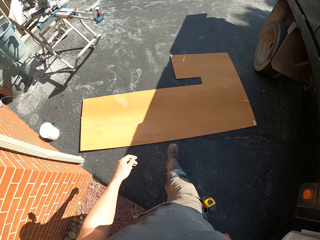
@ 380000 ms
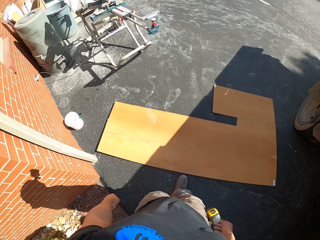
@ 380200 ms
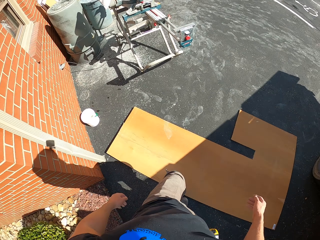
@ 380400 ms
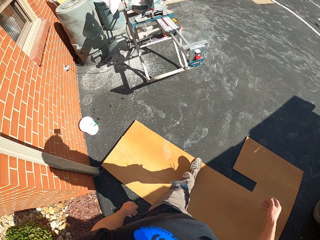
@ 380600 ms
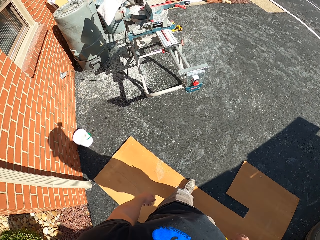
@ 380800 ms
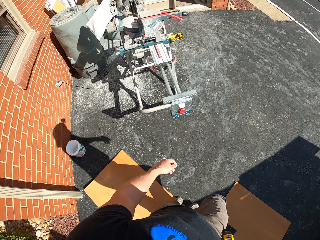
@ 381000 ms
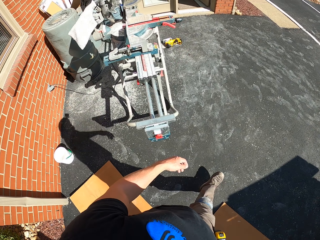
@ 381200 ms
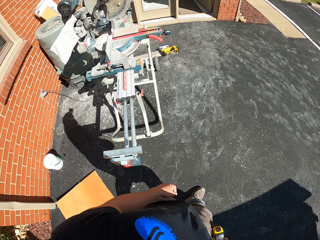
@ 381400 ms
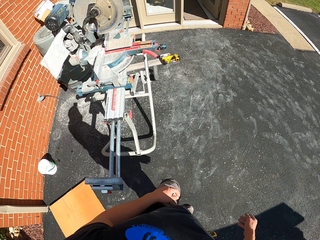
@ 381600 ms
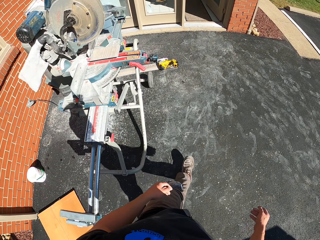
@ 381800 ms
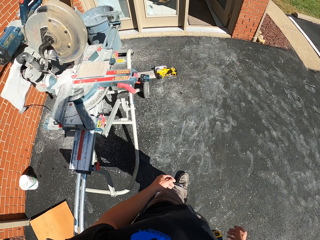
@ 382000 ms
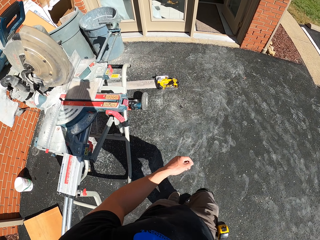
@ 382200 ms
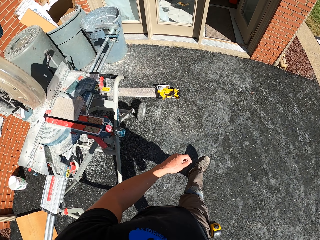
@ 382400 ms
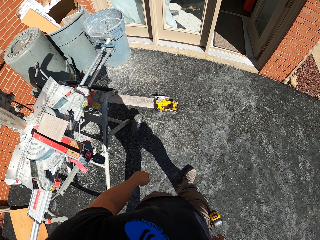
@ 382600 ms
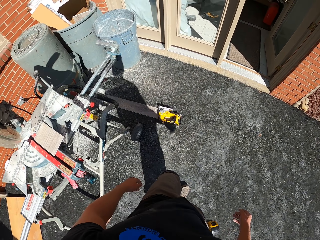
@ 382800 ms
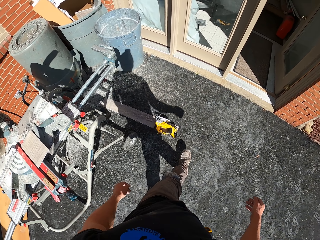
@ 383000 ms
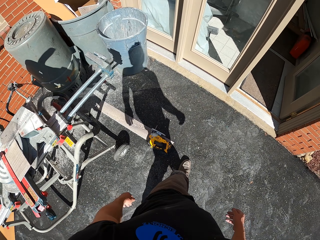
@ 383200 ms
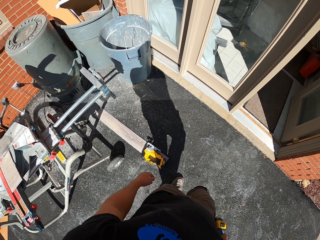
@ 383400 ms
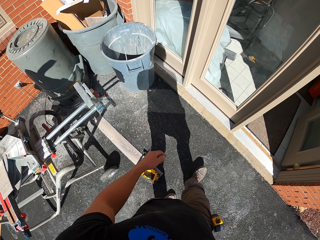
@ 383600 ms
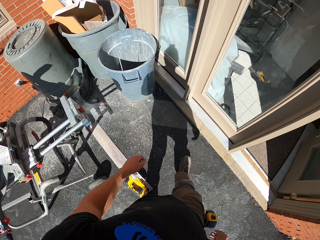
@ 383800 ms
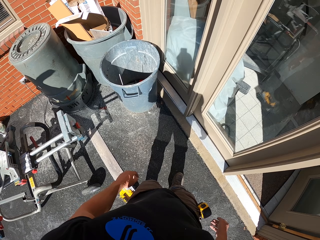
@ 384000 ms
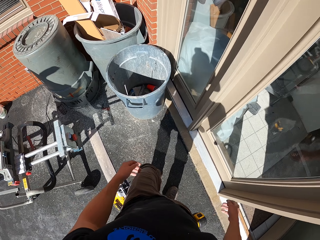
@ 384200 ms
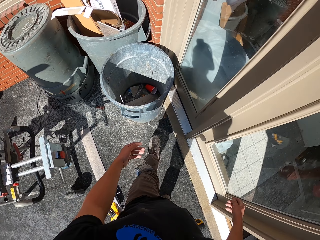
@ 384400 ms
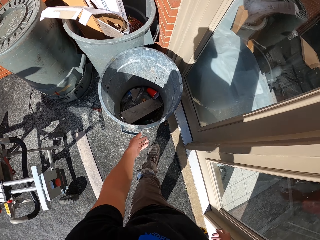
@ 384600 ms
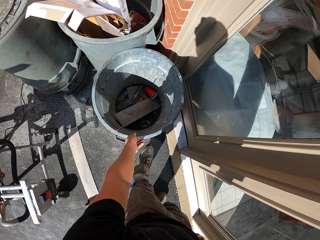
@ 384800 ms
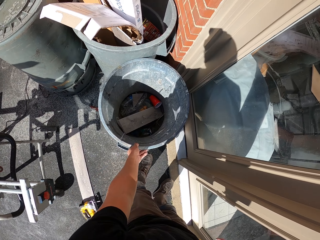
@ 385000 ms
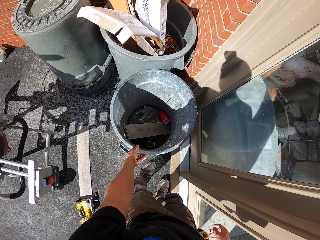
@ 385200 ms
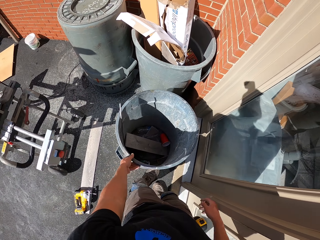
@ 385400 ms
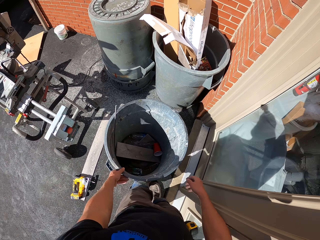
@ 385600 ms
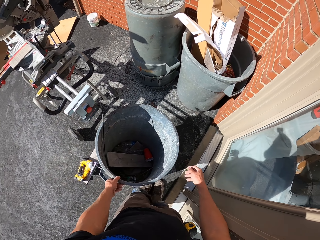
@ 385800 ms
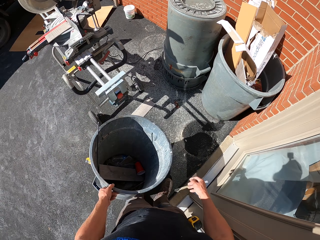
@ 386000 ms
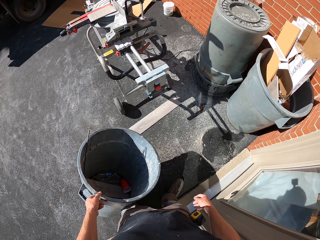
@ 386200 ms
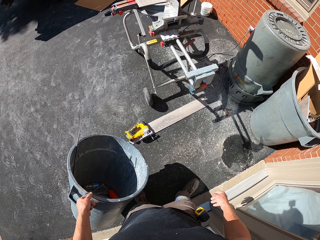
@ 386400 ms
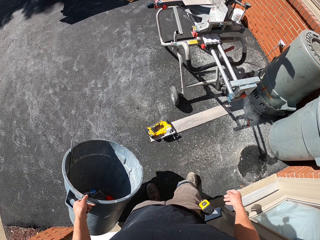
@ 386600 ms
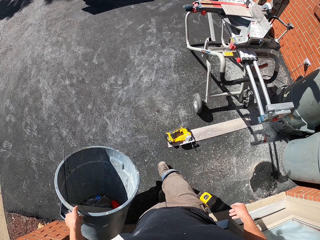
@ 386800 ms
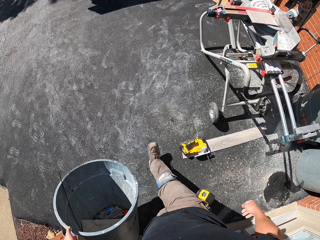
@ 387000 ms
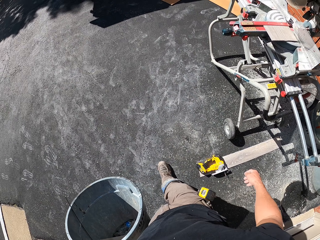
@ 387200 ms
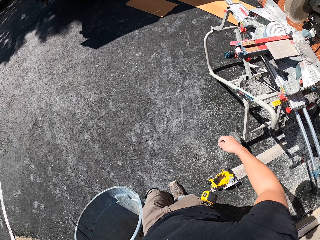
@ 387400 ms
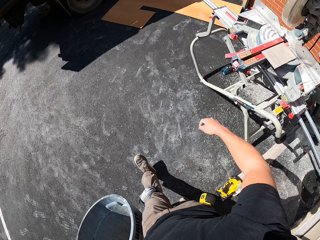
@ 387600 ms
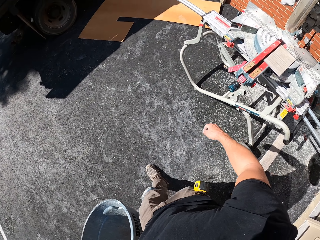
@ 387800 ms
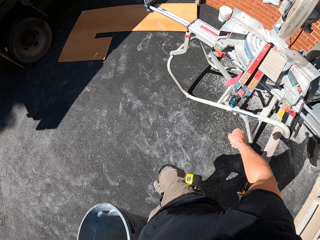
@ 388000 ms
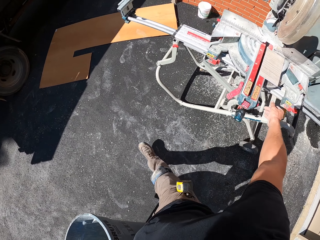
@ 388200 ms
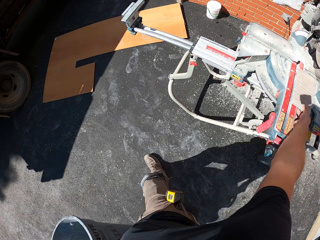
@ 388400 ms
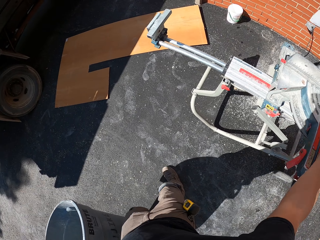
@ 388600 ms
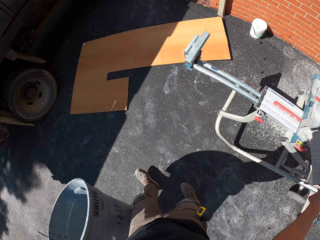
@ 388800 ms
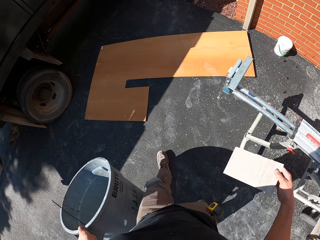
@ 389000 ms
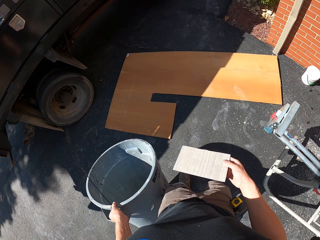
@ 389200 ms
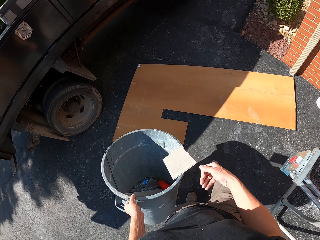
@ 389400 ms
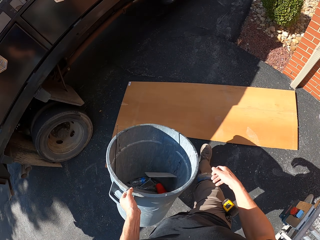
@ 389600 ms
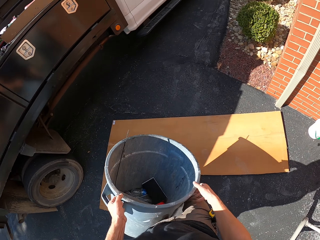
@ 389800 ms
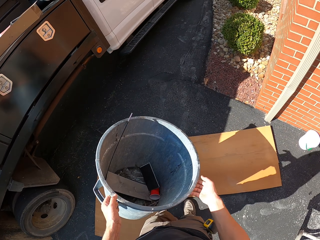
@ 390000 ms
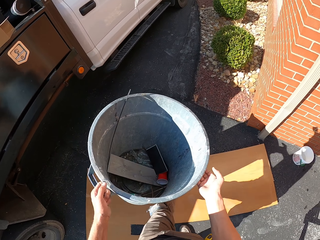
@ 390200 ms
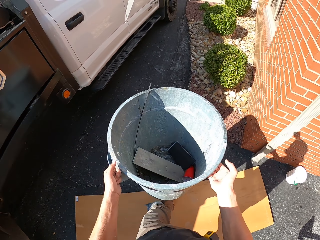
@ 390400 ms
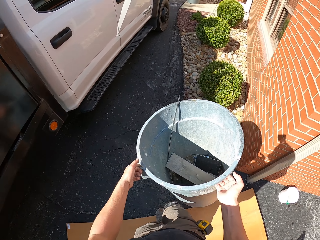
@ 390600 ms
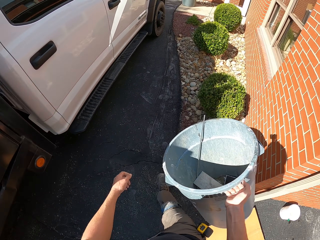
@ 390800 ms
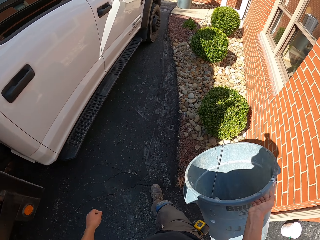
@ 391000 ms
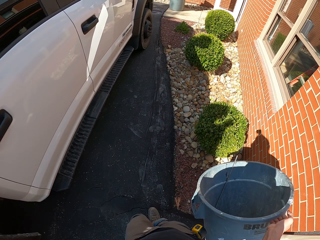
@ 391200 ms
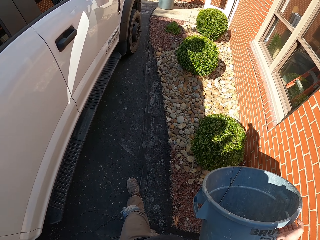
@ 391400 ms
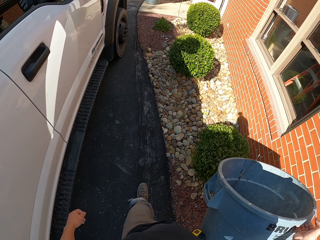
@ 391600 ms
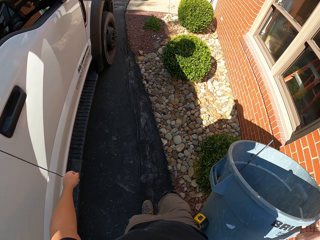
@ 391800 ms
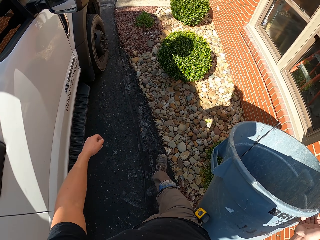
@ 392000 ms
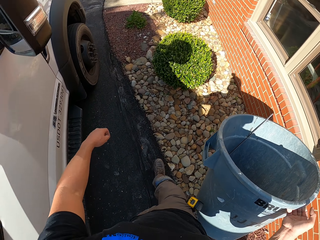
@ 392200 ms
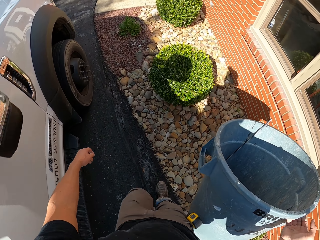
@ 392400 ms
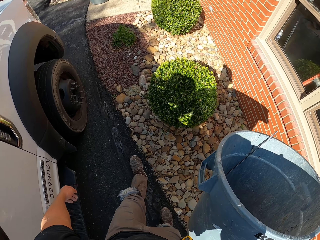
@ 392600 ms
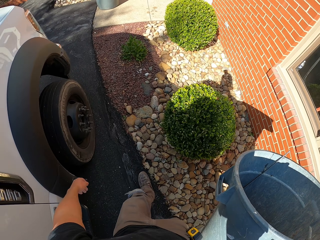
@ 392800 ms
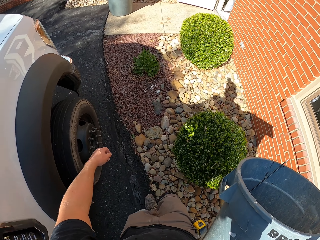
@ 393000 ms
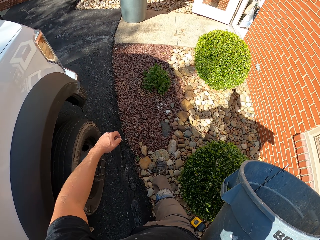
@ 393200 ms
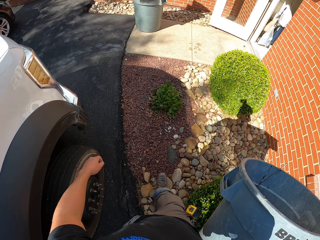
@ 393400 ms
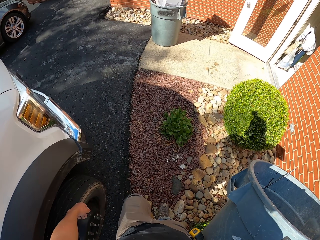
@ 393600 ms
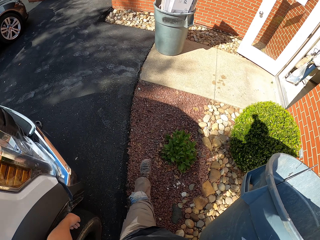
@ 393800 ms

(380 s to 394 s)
The camera wearer takes the dustbin. They walk outside. They pick a piece of wood. They put the piece of wood in the dustbin. They walk outside.

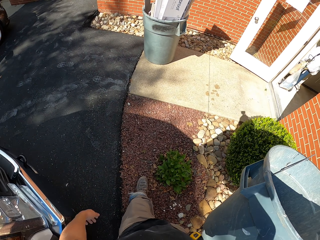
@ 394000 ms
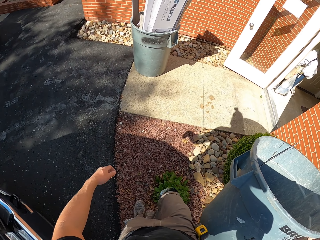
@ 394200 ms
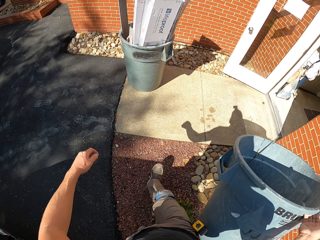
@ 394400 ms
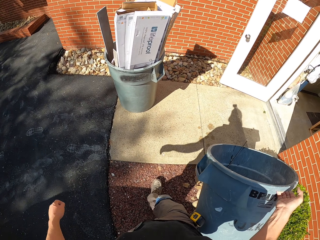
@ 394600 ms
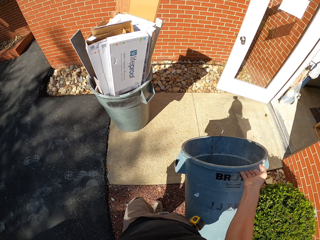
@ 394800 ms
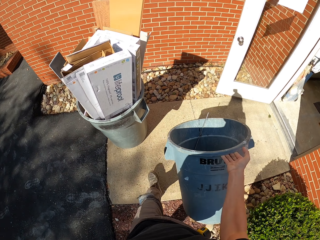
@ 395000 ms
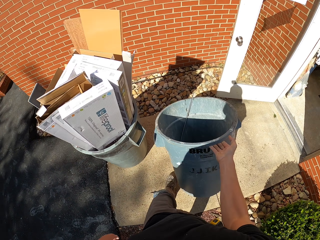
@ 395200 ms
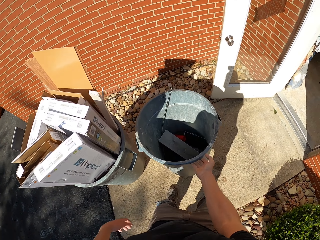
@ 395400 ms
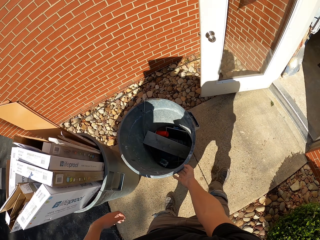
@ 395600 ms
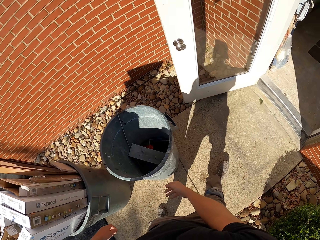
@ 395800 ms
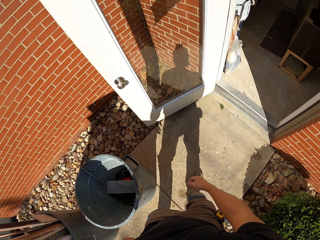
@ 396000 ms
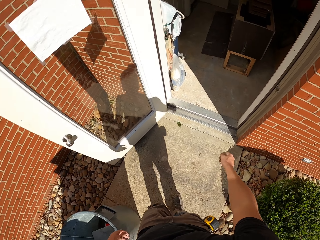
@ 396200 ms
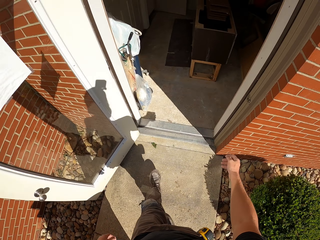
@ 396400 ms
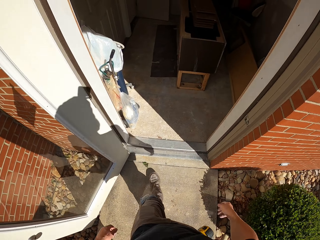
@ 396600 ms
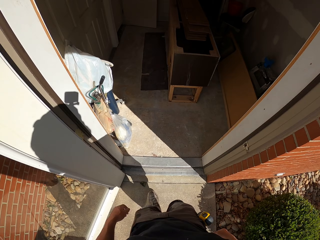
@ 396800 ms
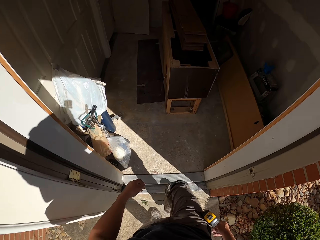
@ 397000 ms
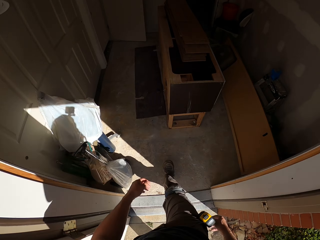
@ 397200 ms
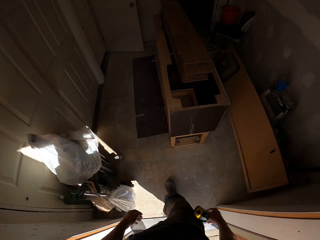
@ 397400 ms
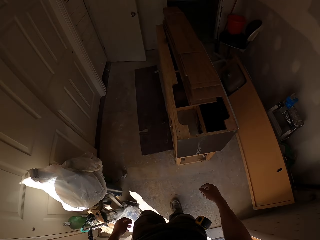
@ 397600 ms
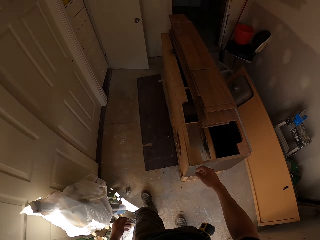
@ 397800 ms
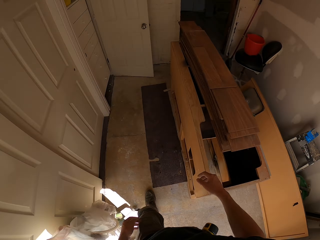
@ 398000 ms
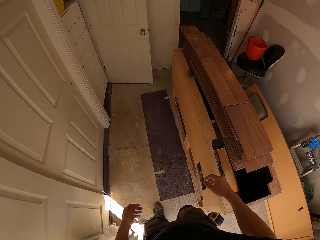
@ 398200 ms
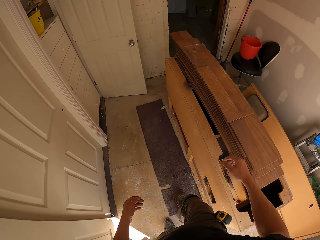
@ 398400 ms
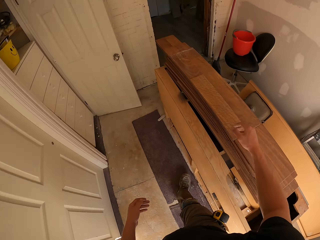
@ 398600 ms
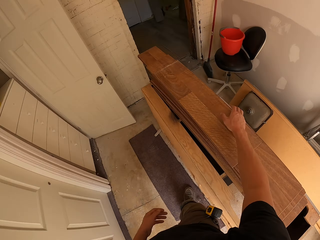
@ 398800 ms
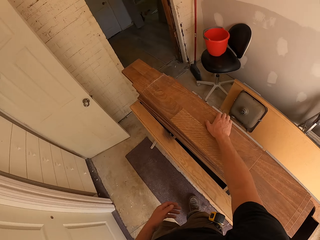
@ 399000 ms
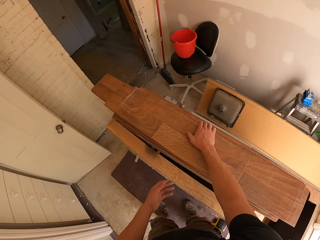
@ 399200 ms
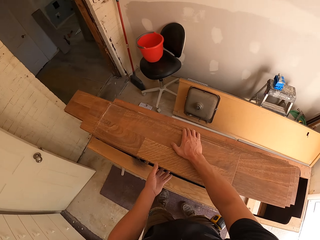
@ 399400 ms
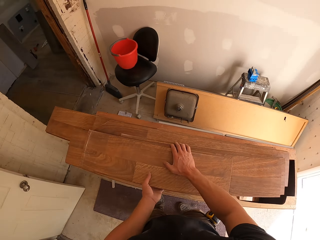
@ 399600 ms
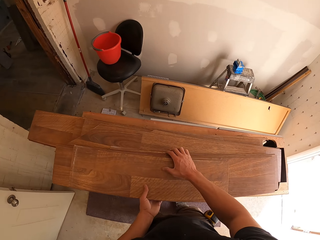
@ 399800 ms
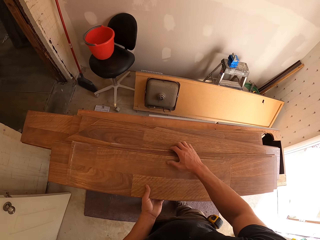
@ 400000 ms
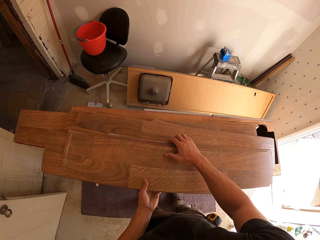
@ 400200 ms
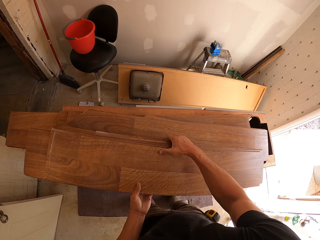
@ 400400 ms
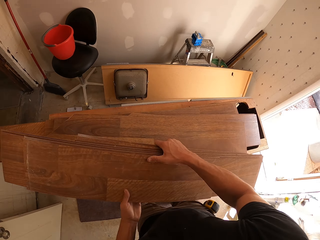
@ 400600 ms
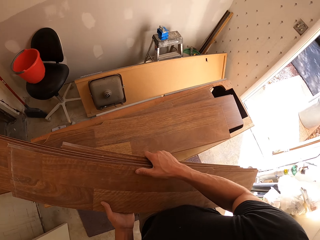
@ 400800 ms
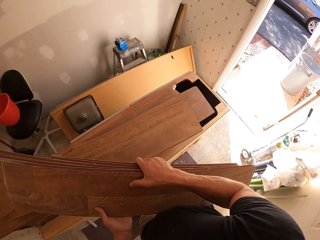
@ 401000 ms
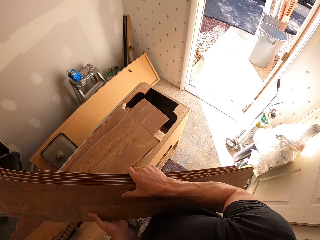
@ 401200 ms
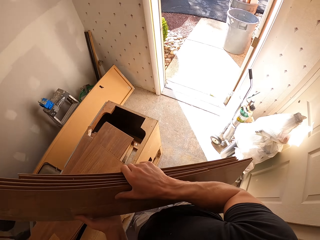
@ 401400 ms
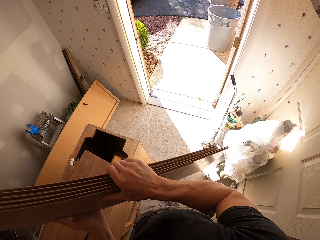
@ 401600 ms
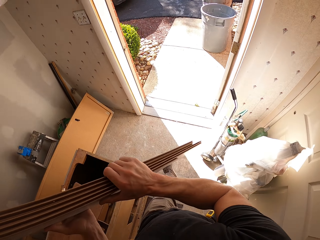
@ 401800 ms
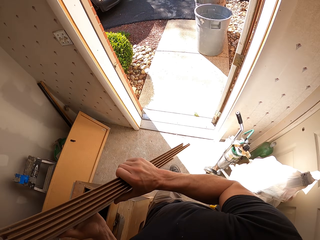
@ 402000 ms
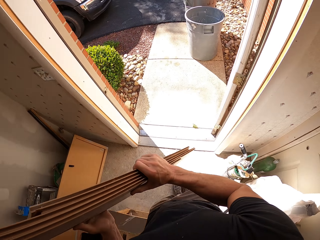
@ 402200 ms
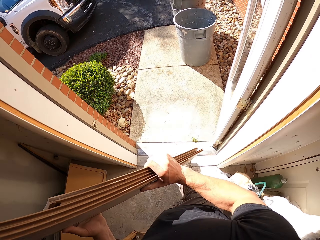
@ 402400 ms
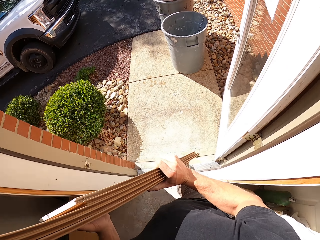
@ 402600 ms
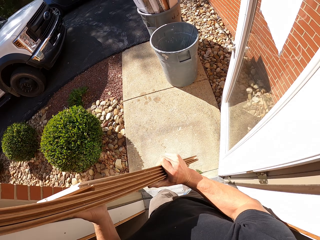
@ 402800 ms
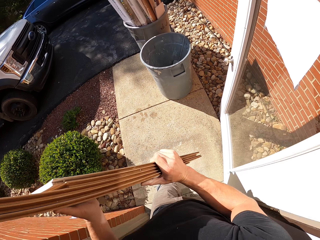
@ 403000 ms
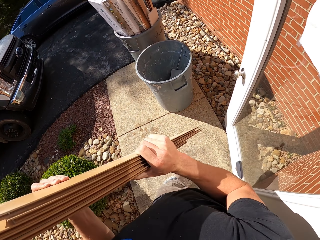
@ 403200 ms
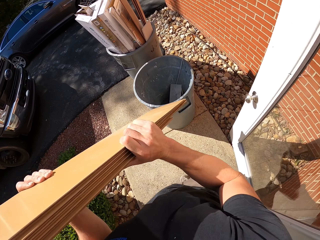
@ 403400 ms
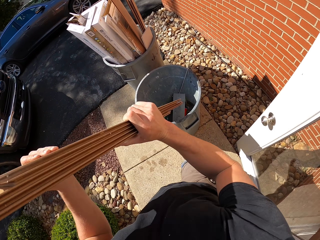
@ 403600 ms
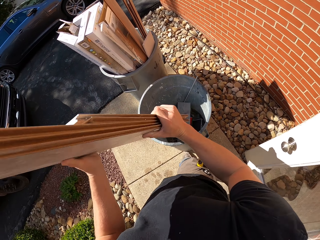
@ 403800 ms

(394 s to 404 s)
The camera wearer puts the dustbin down. They walk in the house. They take the pieces of wood. They walk outside.
